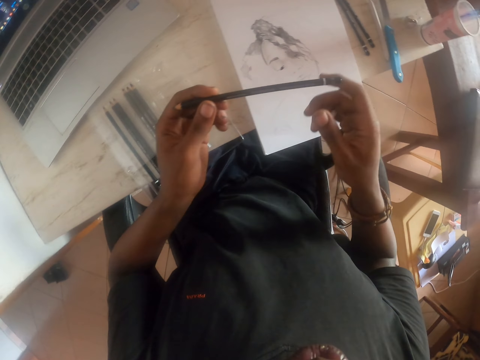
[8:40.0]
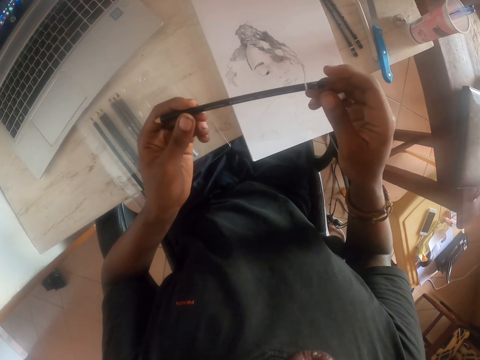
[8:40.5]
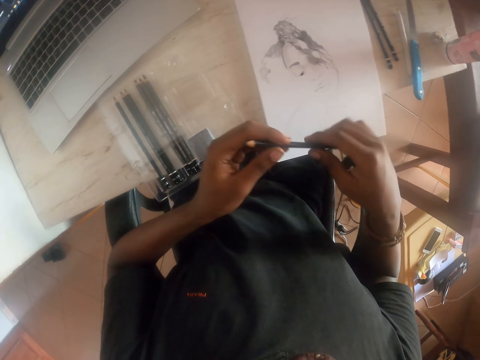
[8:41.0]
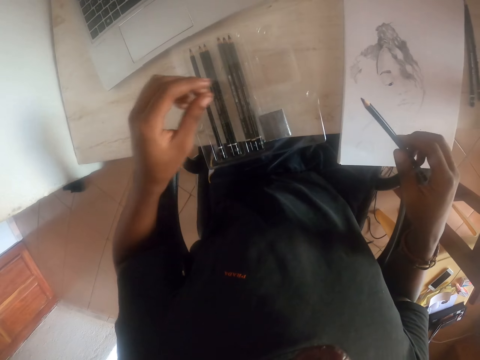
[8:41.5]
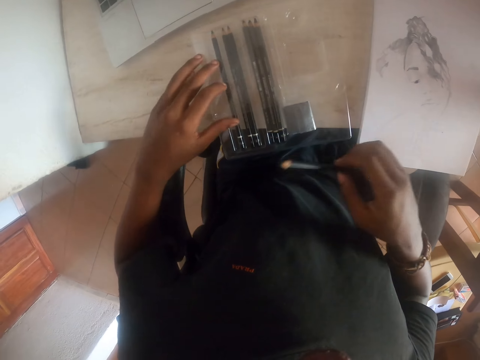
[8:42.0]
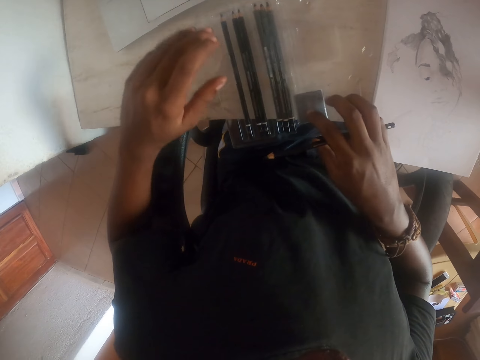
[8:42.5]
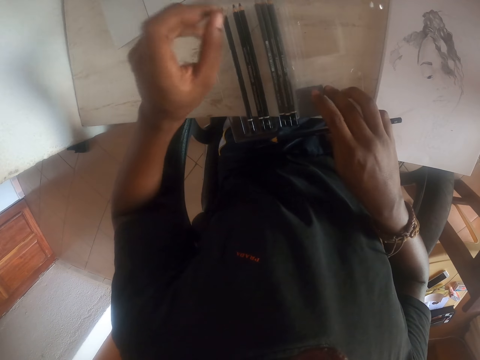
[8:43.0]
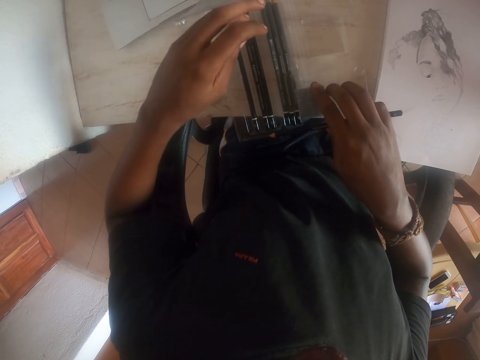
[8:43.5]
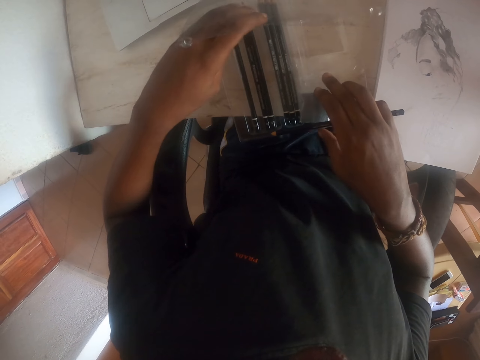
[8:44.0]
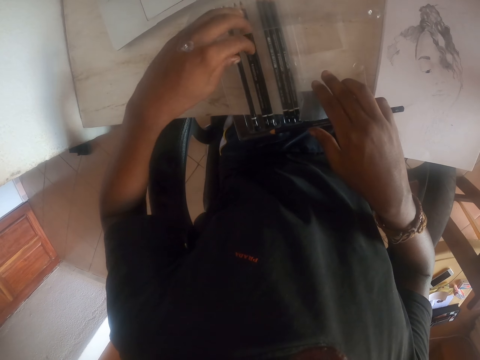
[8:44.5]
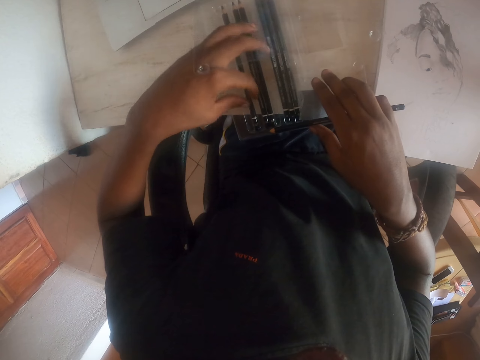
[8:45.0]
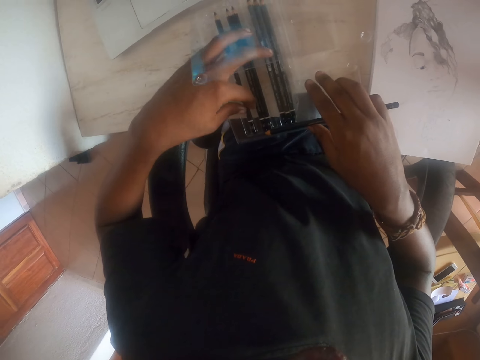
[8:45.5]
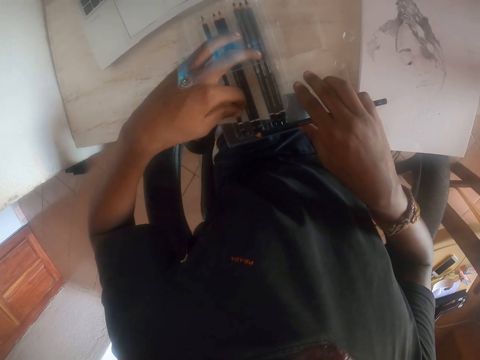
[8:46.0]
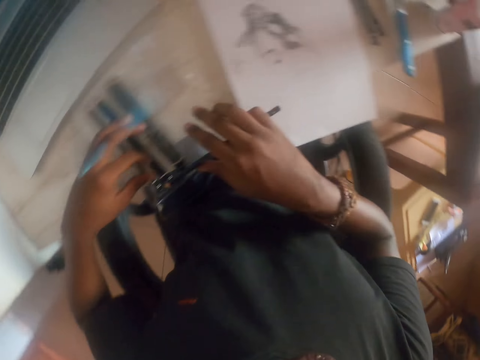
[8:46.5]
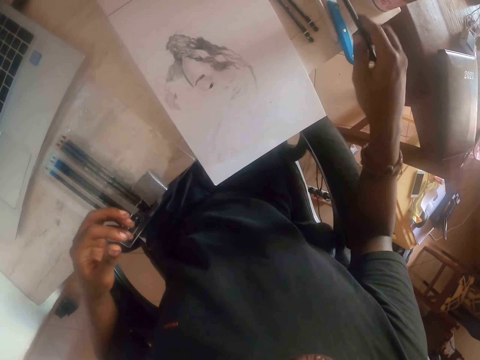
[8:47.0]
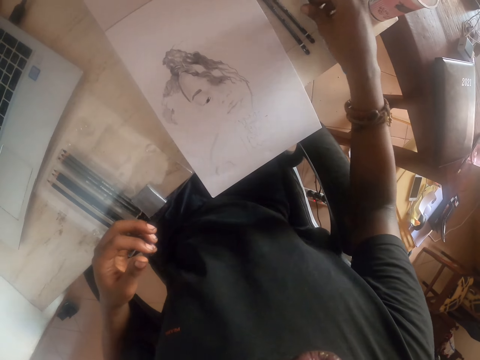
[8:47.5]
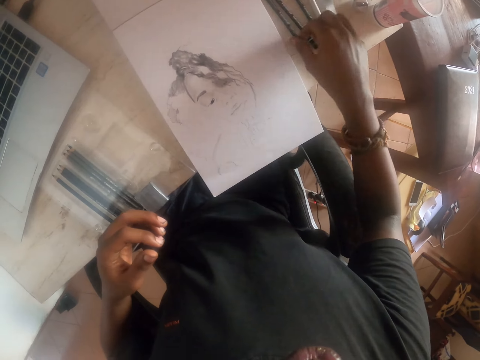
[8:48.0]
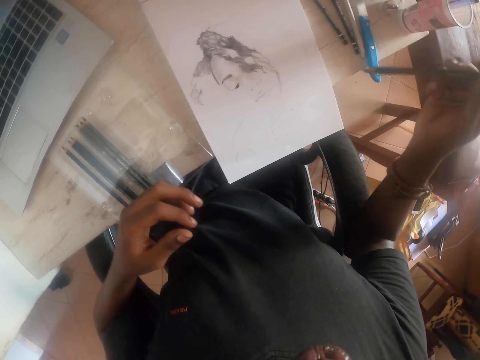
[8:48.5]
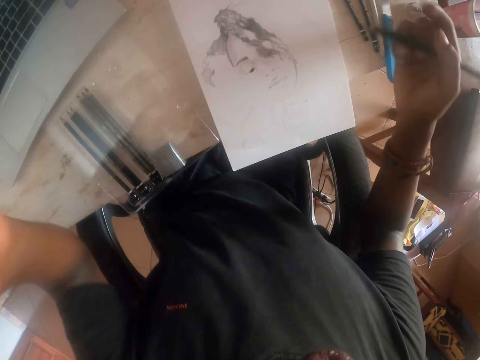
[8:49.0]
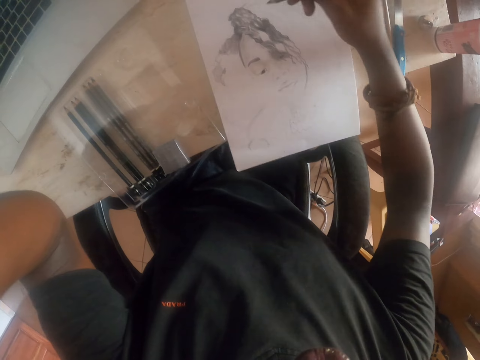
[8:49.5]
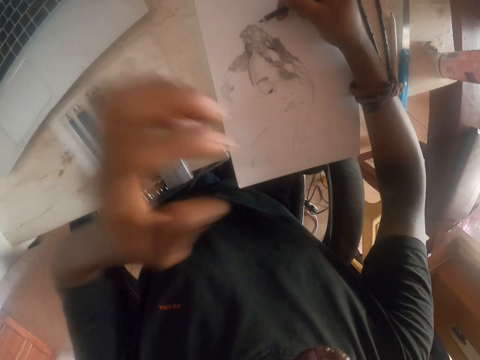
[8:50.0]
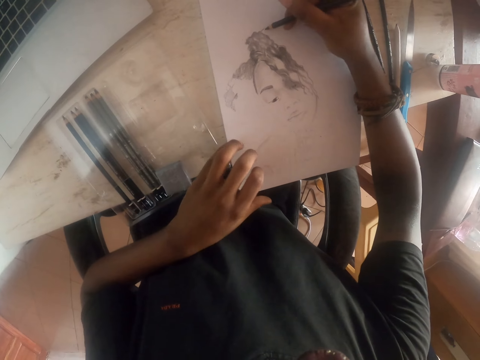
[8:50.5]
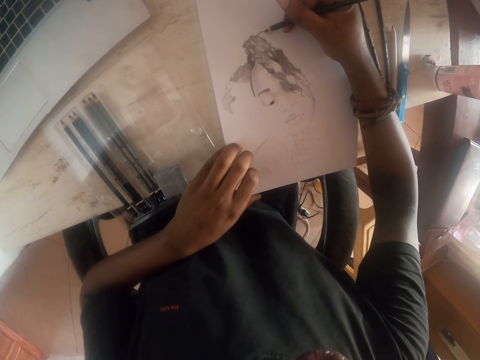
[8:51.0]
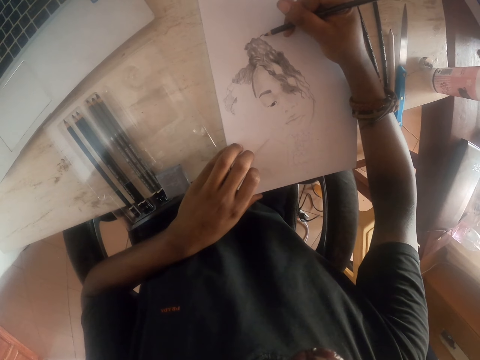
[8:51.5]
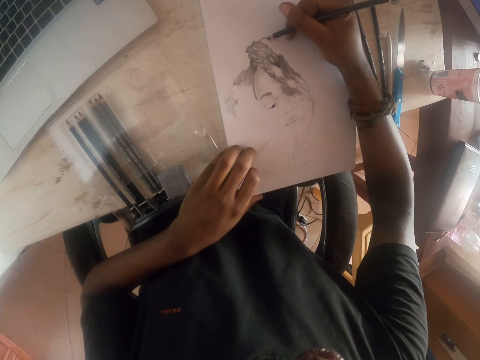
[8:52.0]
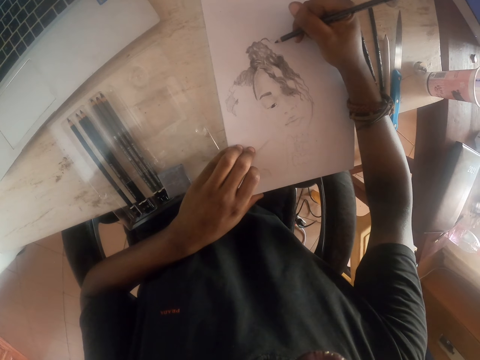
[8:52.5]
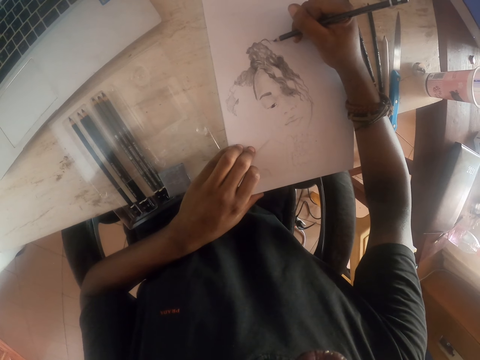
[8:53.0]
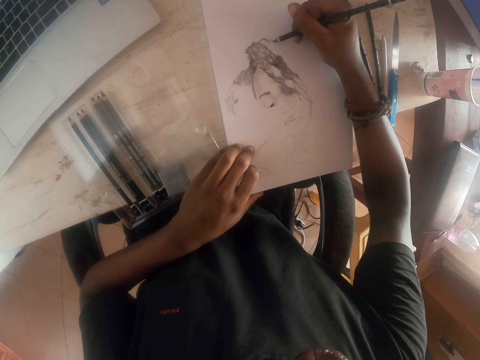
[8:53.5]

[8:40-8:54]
The camera wearer moves the drawing pen to the other hand. They open the packet of drawing pens. They hold the drawing pen in the packet. They put the drawing pen down and pick up another drawing pen. They lift the left hand up. They draw the picture on the paper using the drawing pen.

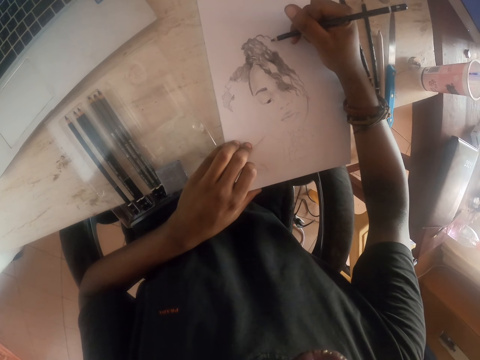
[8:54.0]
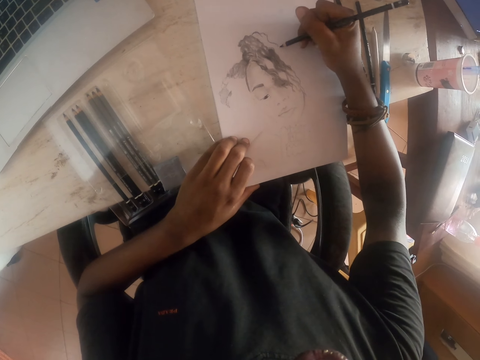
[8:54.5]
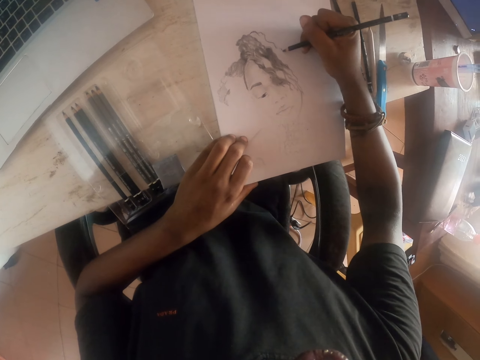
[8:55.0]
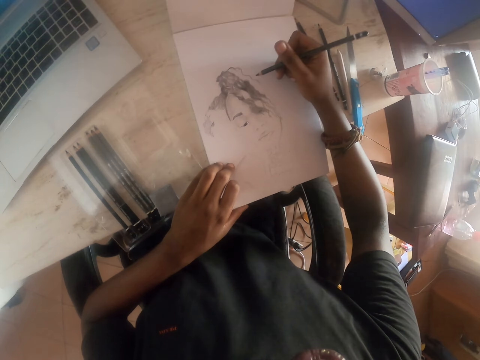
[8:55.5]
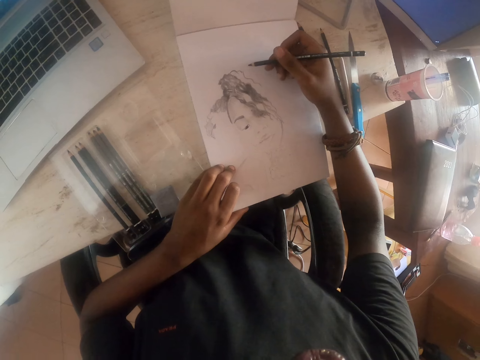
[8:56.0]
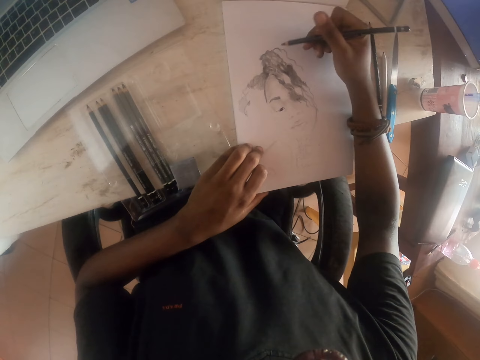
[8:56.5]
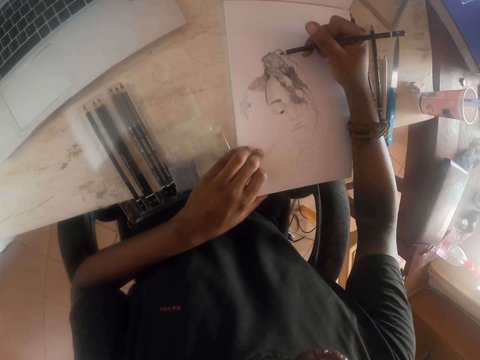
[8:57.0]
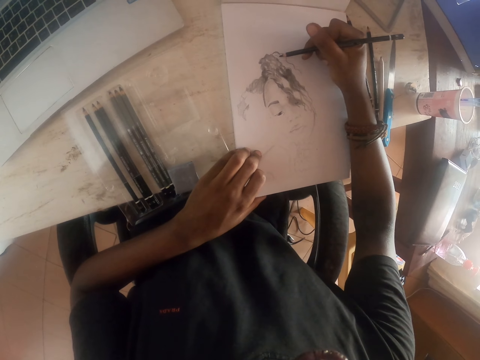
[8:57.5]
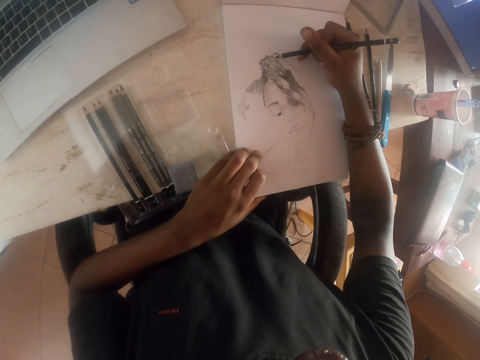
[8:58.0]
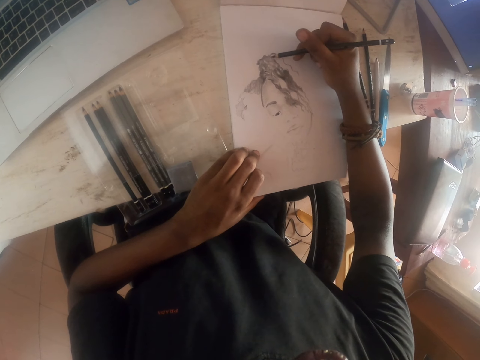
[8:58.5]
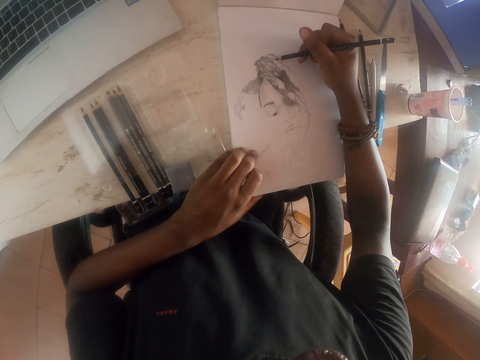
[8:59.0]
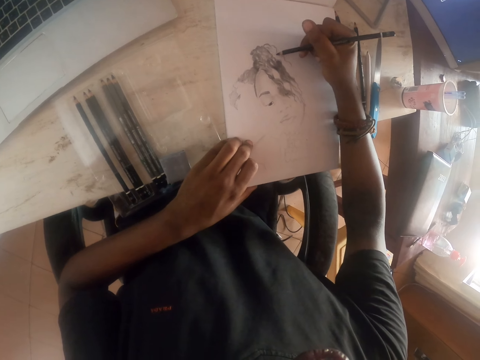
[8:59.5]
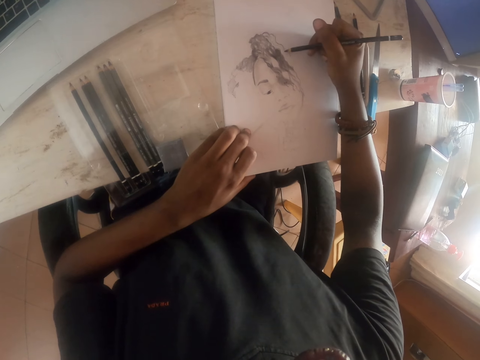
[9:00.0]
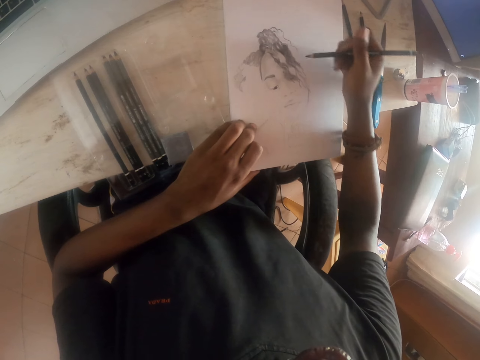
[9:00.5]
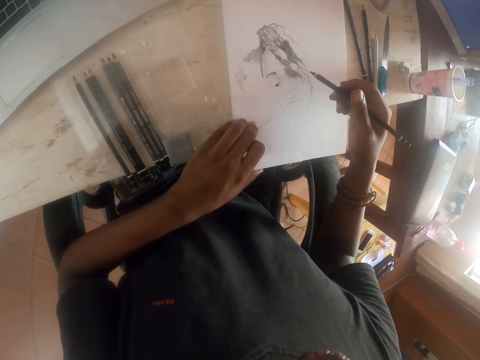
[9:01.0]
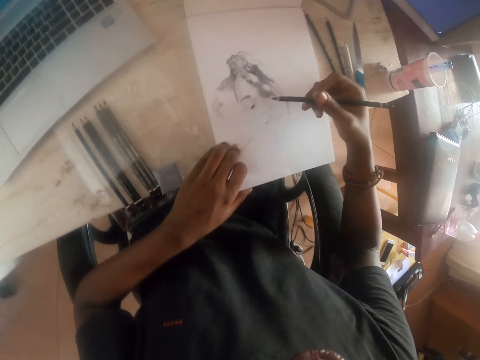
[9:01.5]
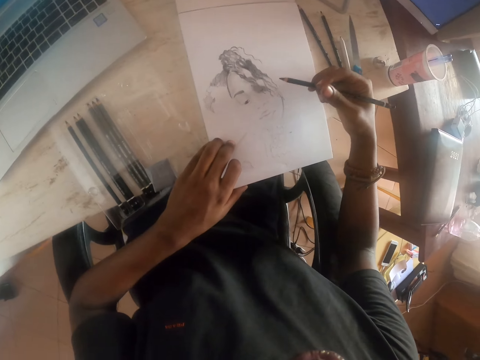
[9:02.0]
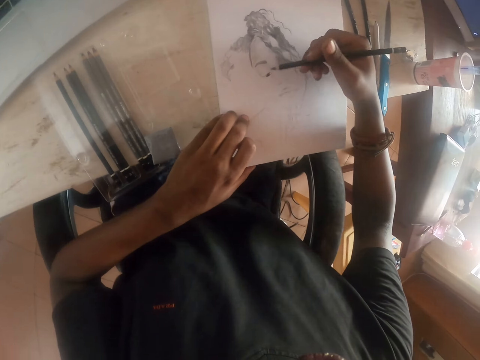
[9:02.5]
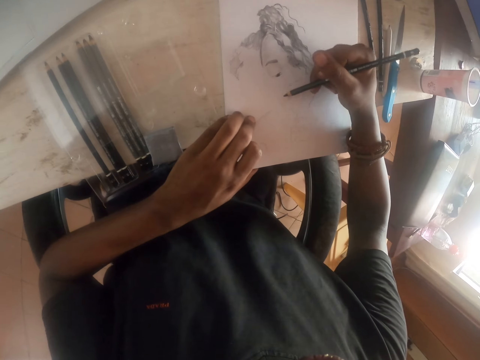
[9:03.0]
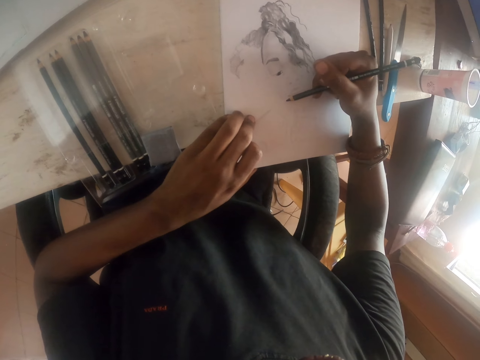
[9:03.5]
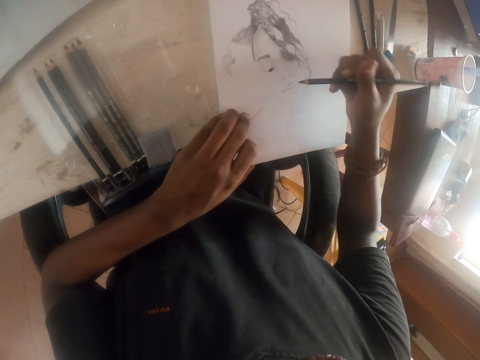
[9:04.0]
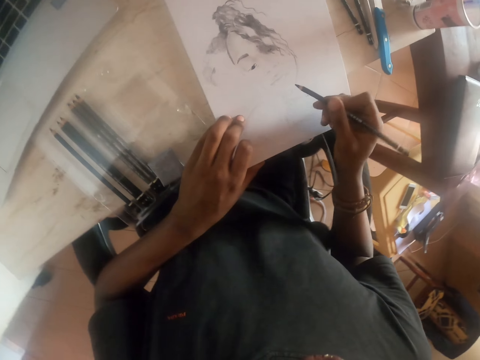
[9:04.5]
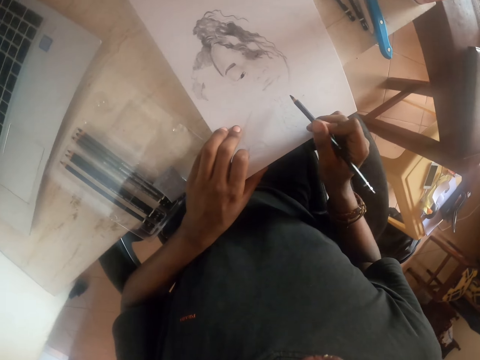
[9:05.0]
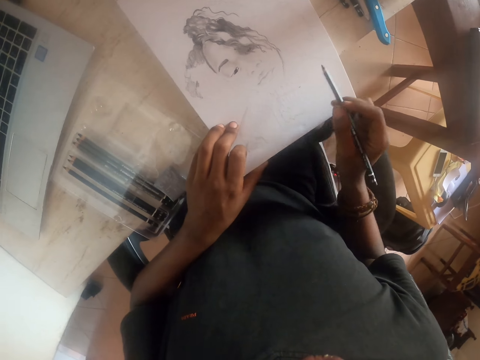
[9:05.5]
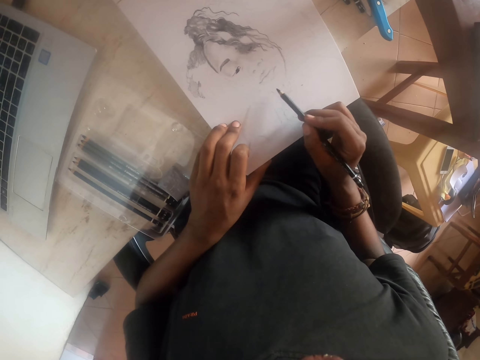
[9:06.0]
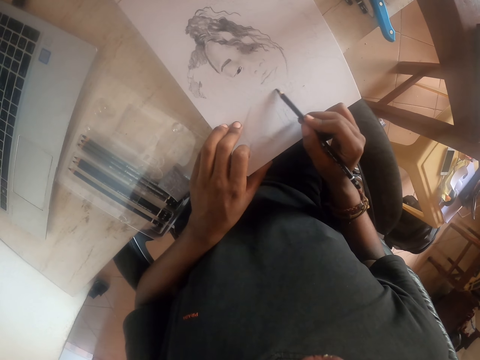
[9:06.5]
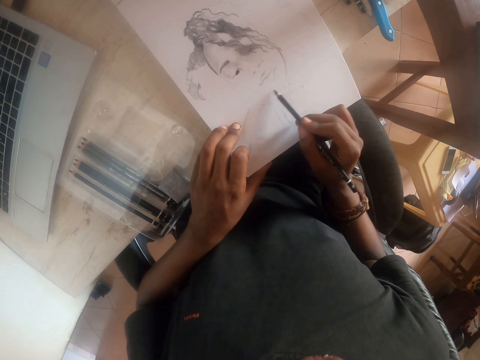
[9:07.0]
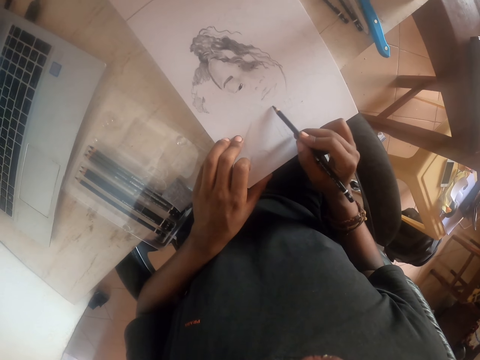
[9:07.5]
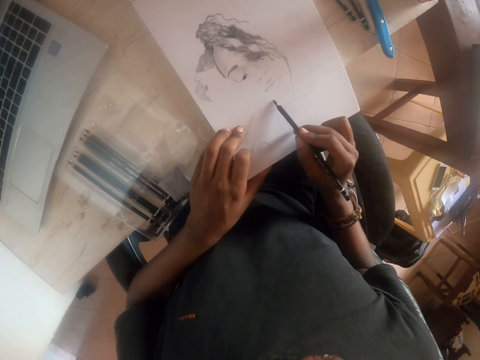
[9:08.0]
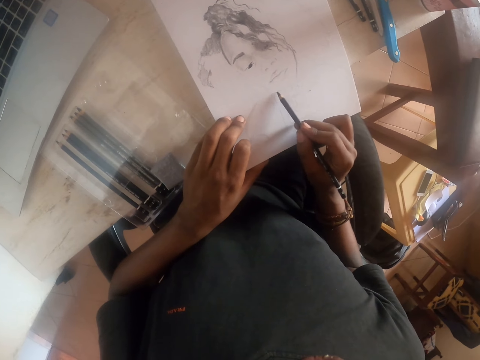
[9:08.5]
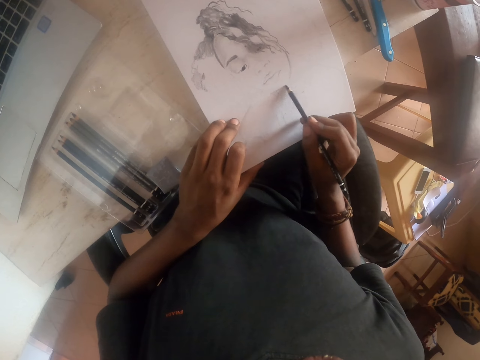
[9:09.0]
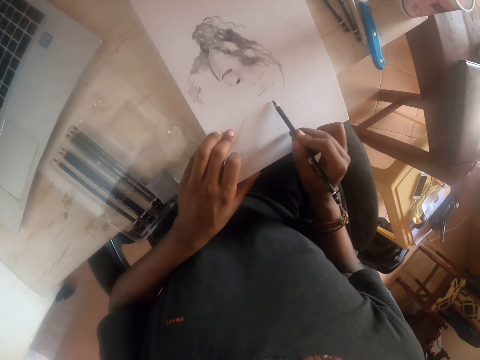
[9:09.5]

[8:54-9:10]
The camera wearer moves the drawing pen. They draw the picture on the paper. They move the drawing pen. They draw the picture on the paper. They move the hand with the drawing pen. They draw the picture on the paper.
